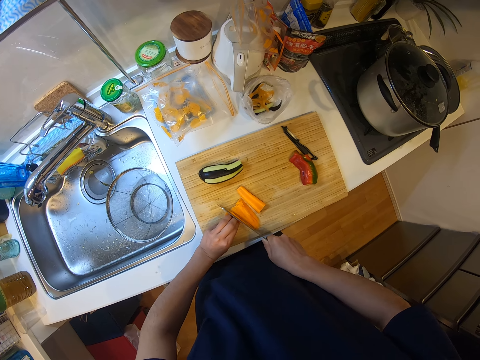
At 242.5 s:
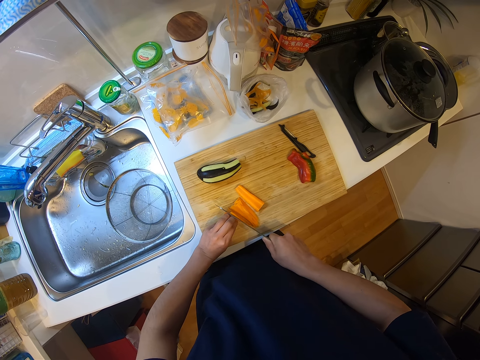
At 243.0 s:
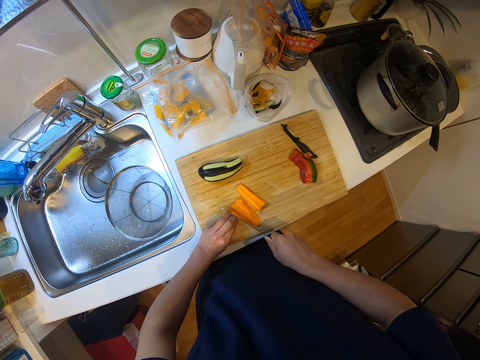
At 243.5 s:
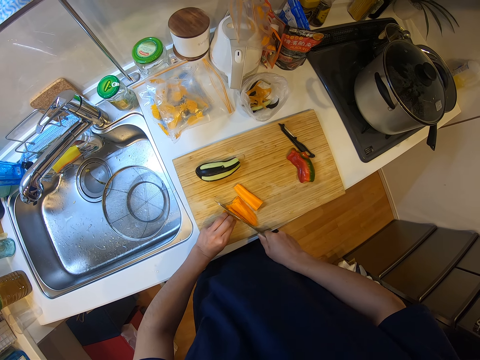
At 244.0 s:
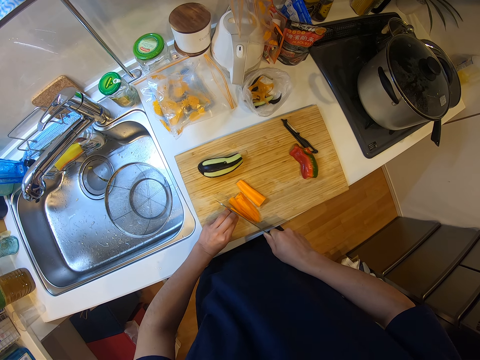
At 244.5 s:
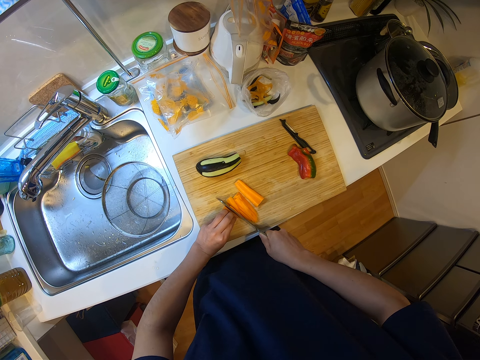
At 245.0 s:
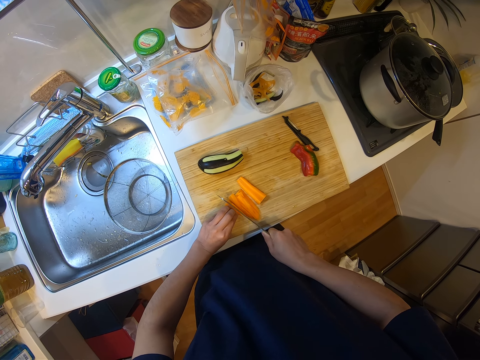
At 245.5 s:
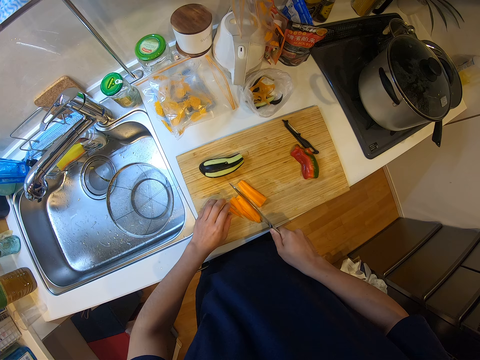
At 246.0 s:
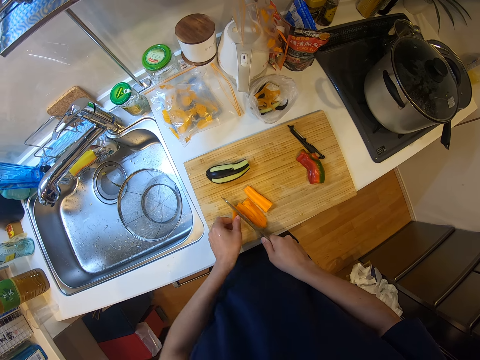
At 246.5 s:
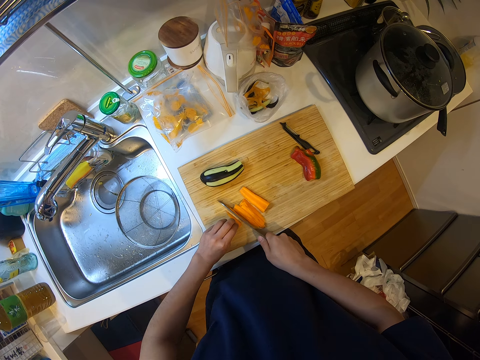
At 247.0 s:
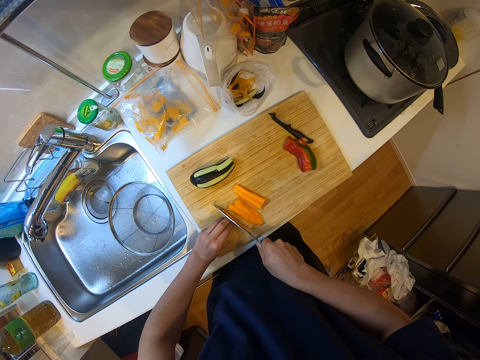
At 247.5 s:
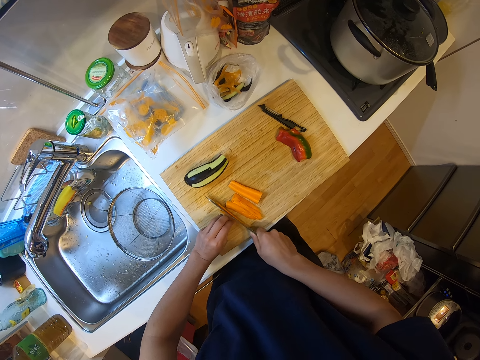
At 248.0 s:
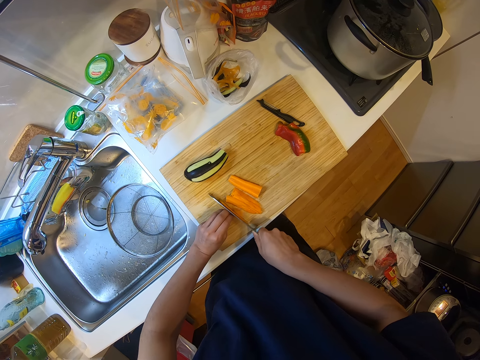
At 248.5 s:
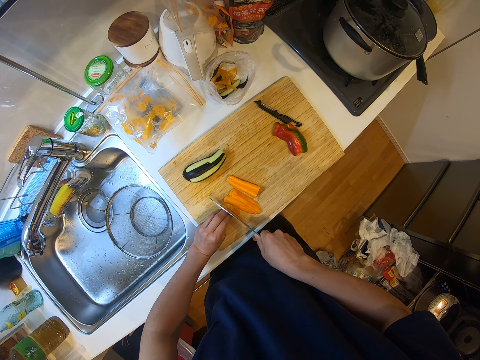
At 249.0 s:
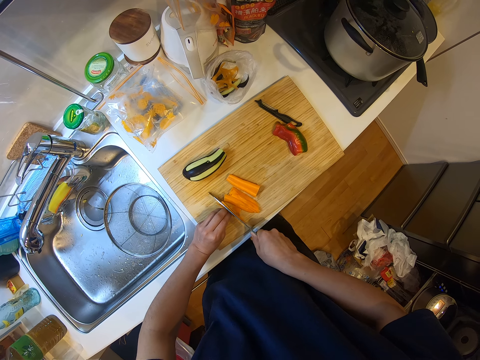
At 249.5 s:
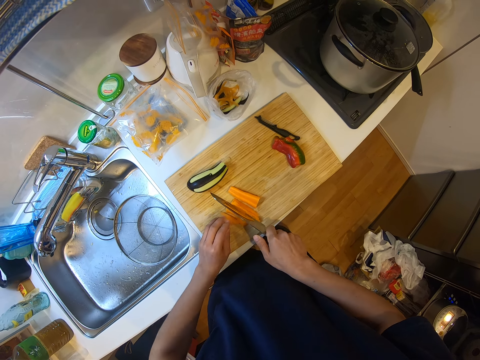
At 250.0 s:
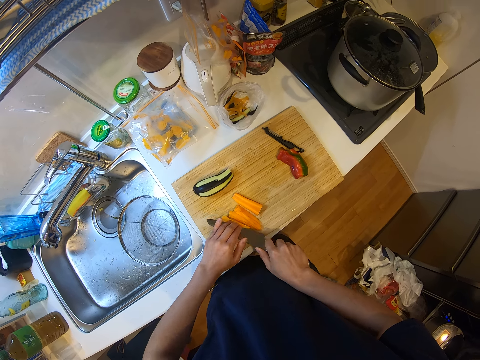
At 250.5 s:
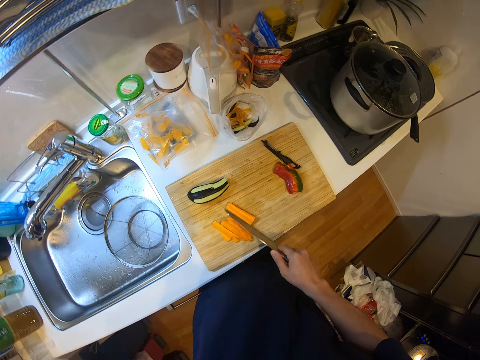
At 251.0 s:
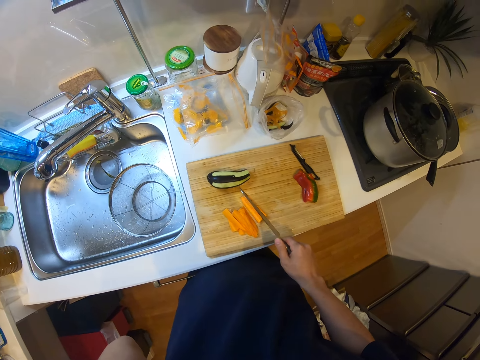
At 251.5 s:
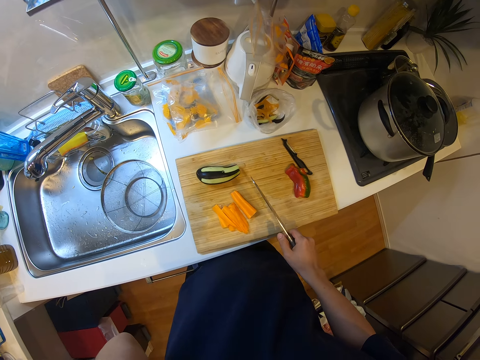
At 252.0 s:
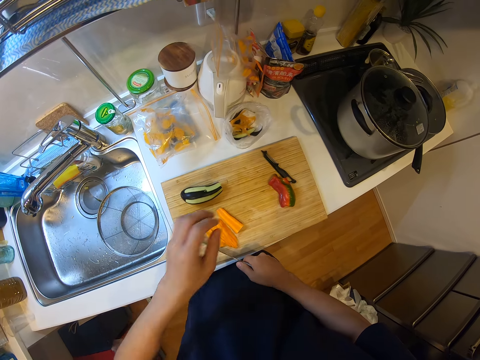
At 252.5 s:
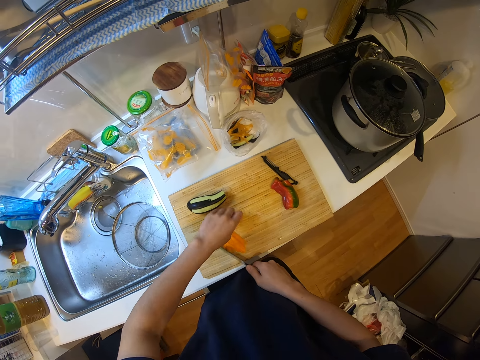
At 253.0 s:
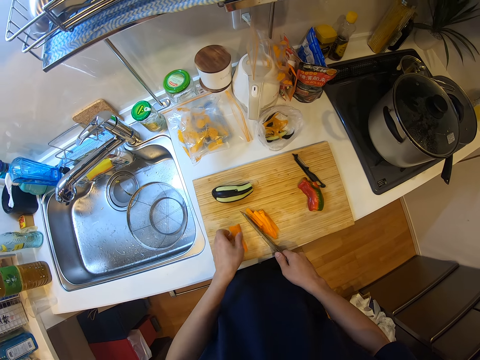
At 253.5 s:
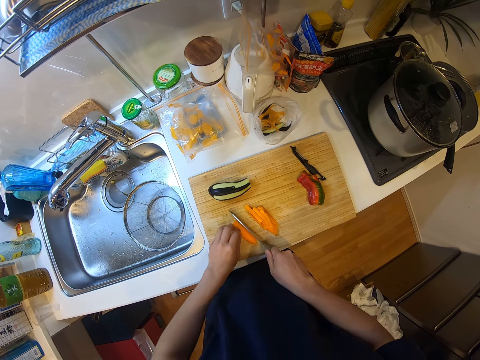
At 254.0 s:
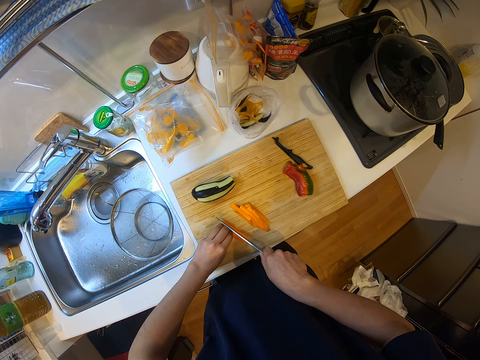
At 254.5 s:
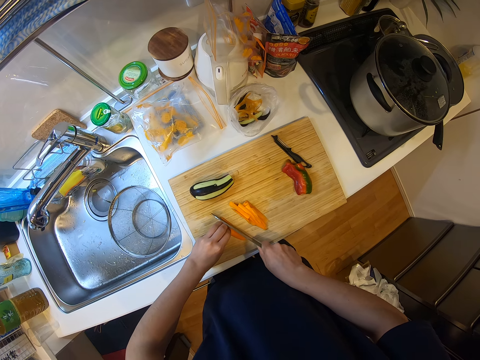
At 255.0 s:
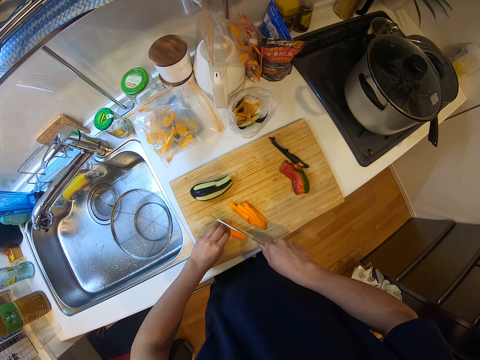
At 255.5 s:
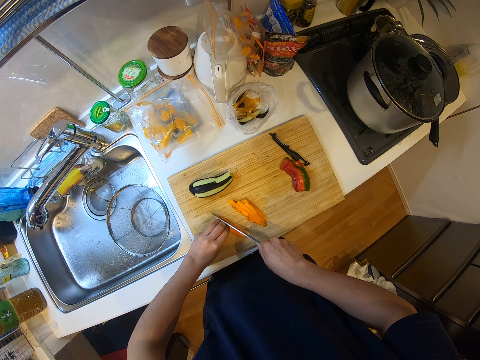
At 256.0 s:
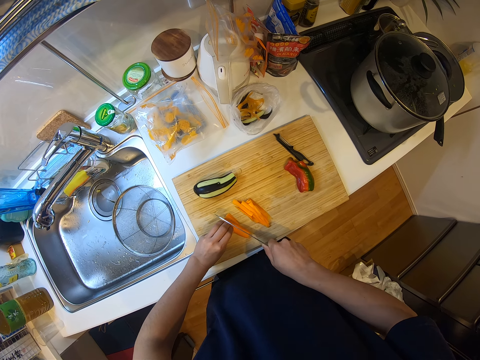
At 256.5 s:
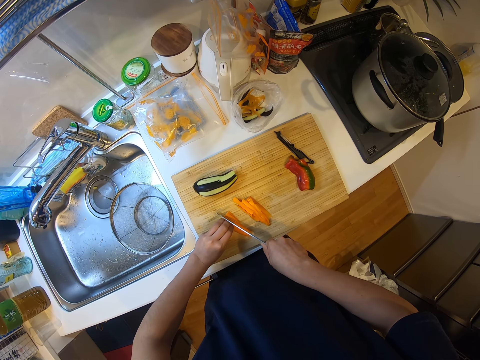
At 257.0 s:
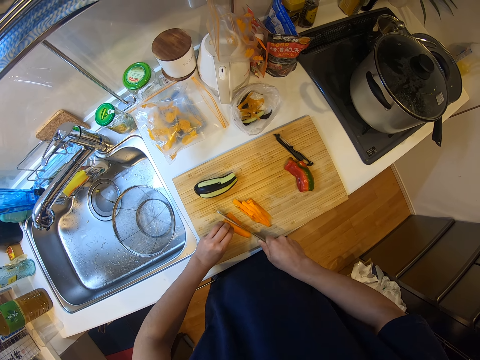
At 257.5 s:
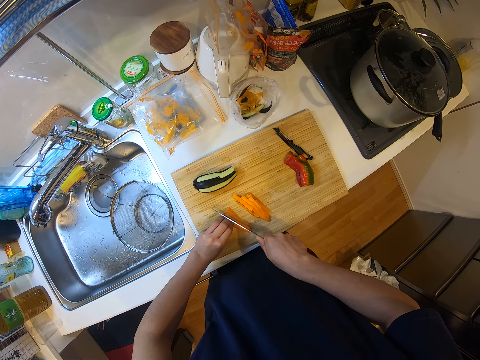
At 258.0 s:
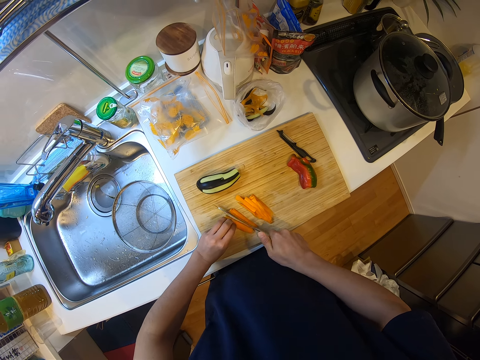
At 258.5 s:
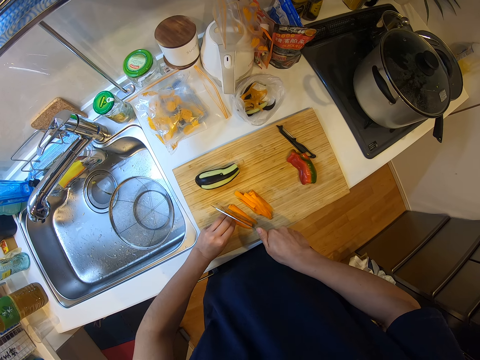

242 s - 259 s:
The camera wearer turns one piece. They cut the carrot piece into pieces. They fix the camera. They cut another piece into pieces.

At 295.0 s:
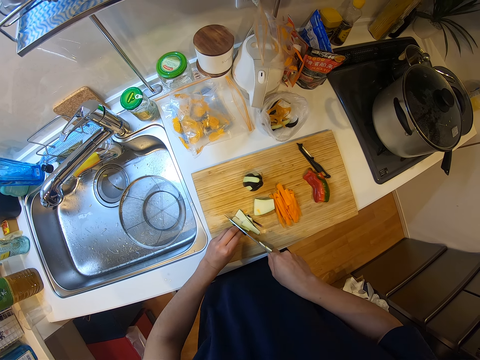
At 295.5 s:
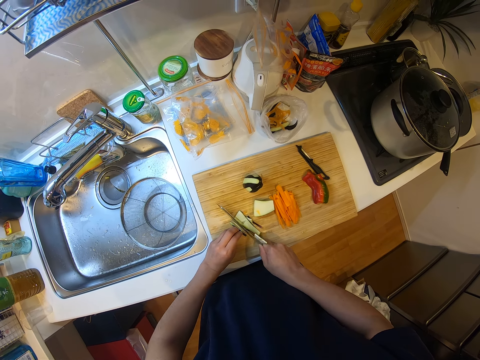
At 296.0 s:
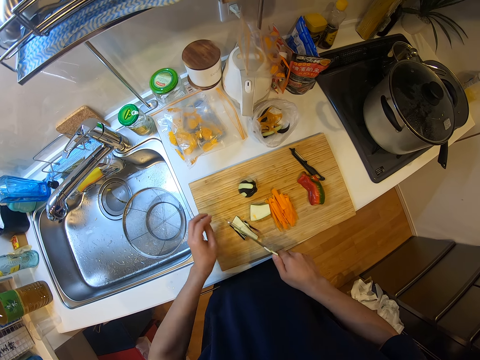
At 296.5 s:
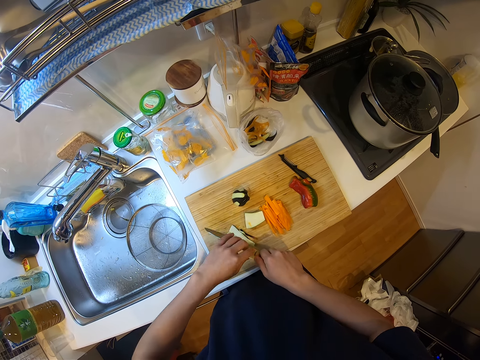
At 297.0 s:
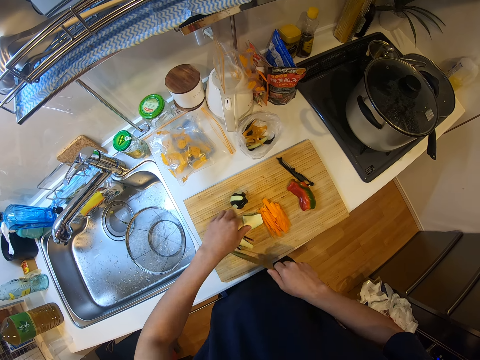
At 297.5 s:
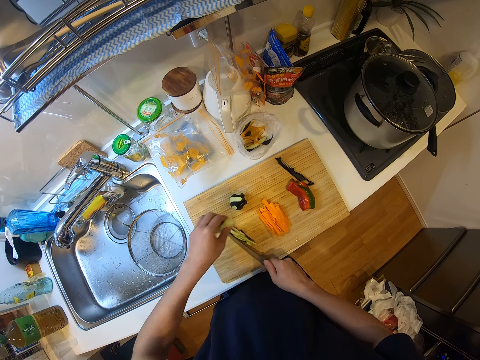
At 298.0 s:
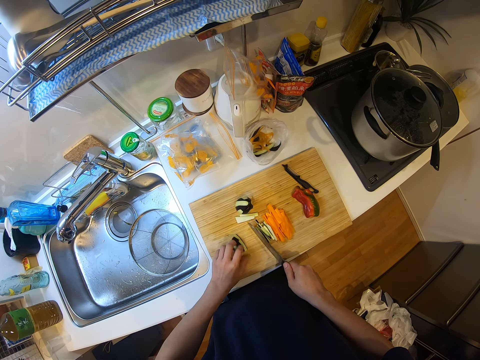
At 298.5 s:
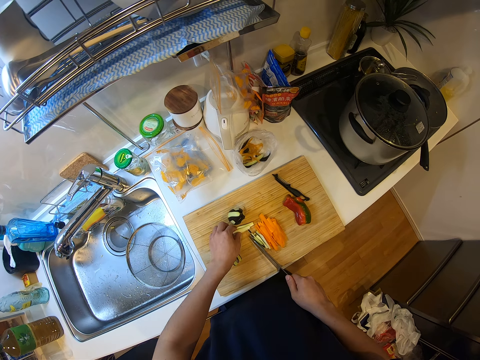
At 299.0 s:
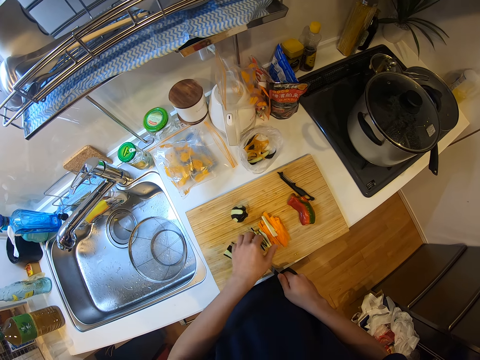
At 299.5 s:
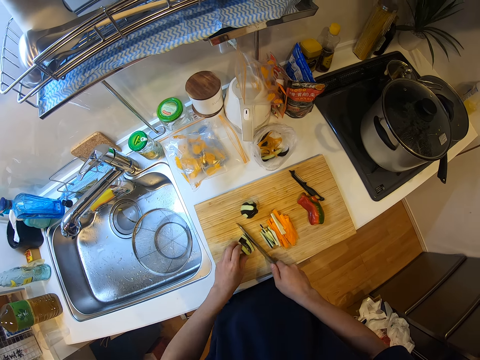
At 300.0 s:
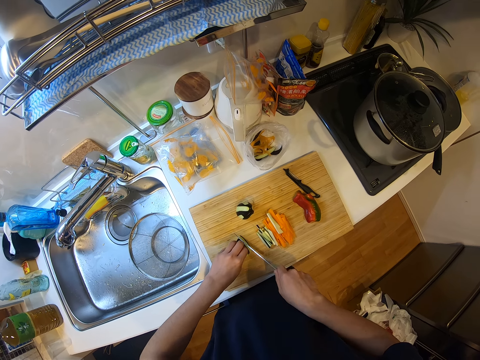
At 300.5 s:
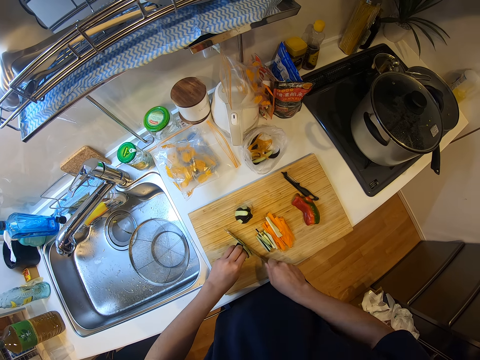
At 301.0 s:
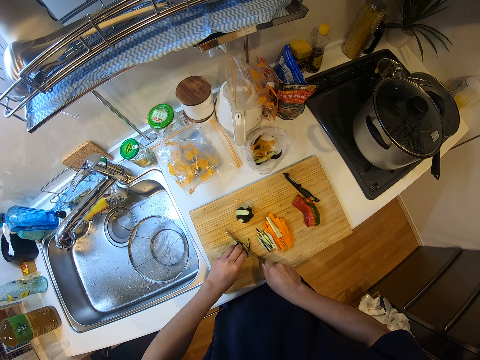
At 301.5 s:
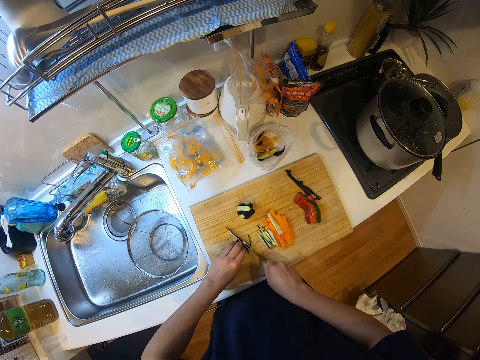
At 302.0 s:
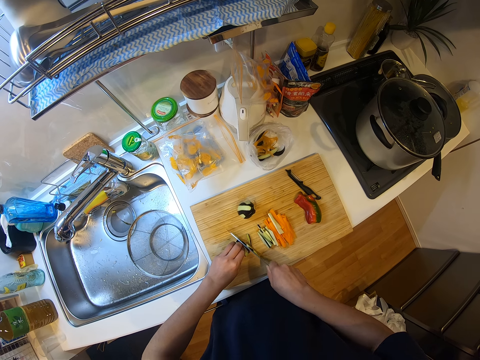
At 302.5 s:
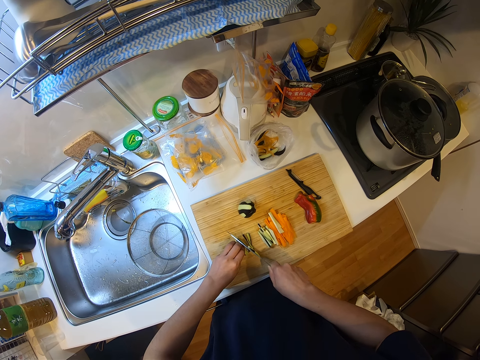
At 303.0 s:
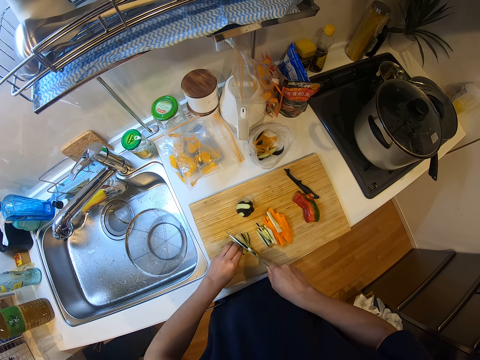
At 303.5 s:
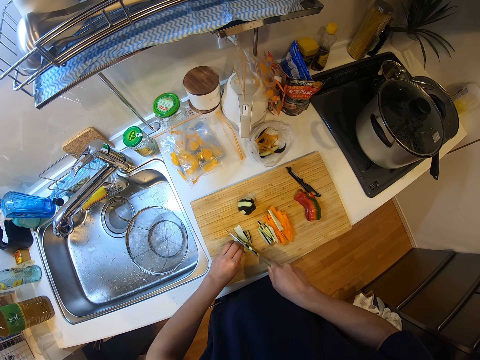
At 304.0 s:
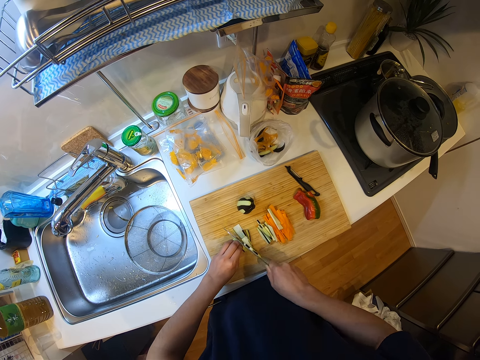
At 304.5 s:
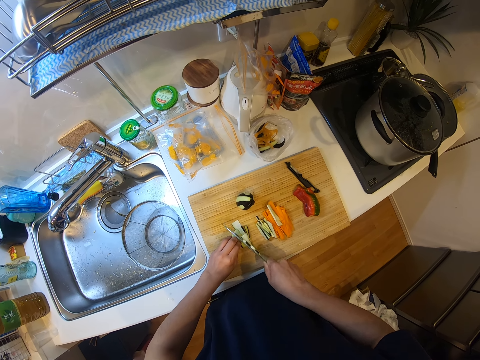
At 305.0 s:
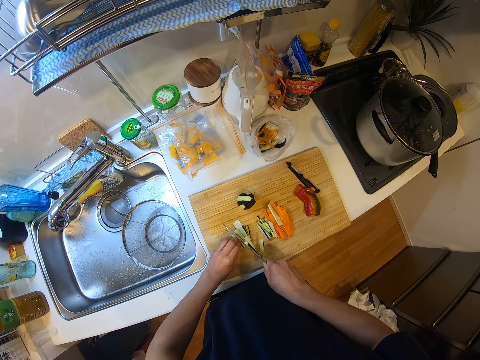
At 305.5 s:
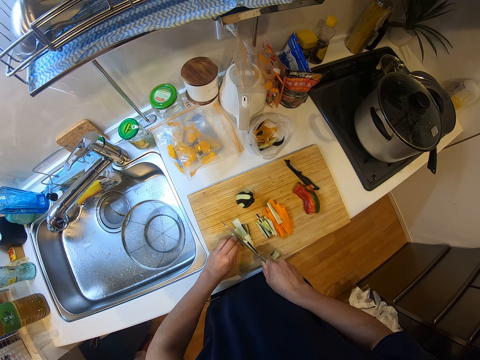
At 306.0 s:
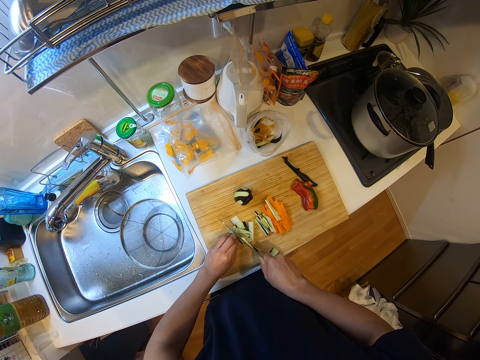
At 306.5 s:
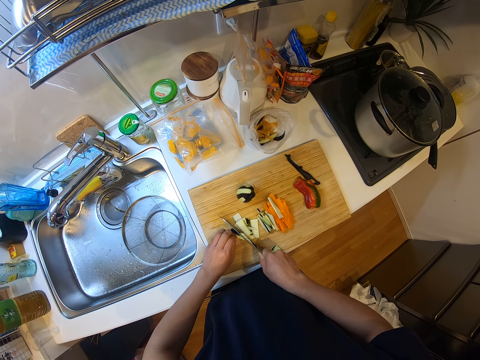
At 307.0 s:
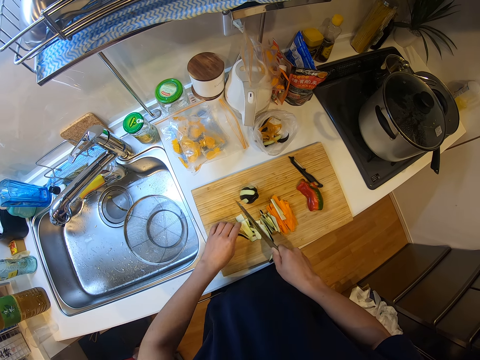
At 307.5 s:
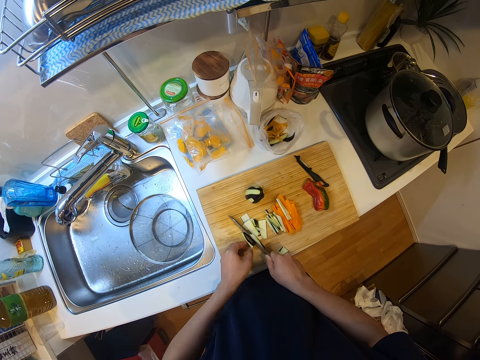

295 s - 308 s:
The camera wearer wipes the knife. They touch the knife. They chop the eggplant with the knife.
